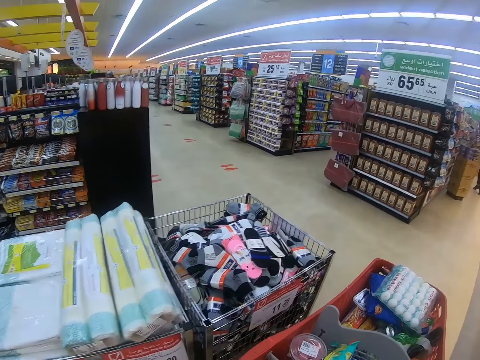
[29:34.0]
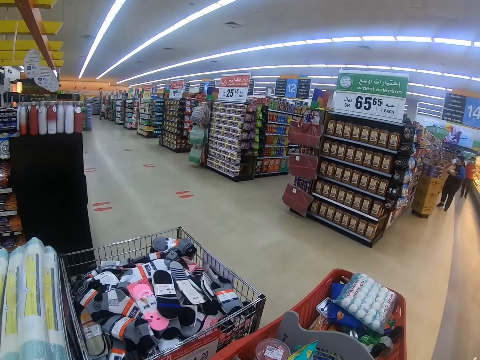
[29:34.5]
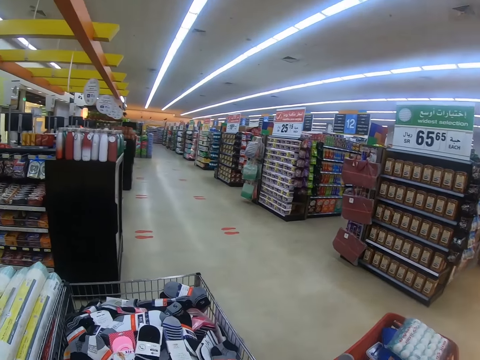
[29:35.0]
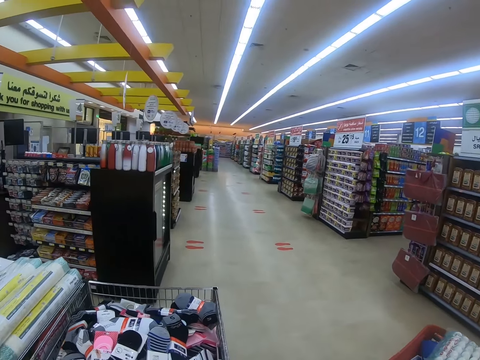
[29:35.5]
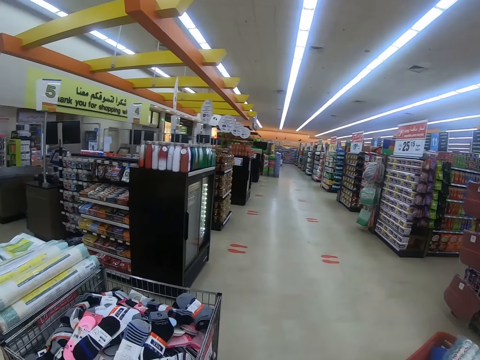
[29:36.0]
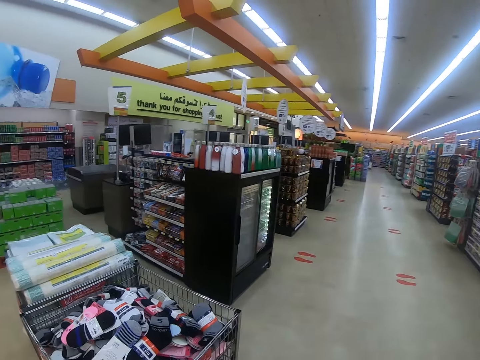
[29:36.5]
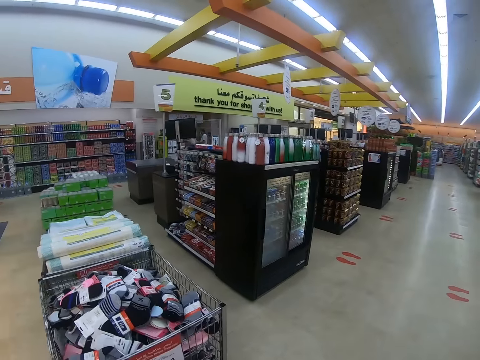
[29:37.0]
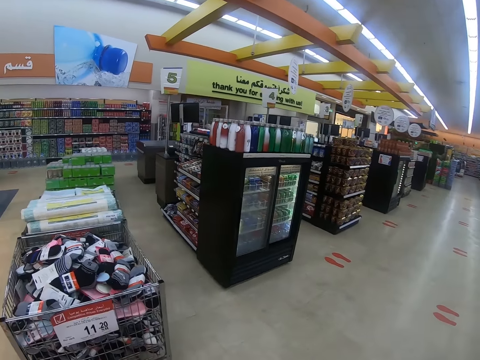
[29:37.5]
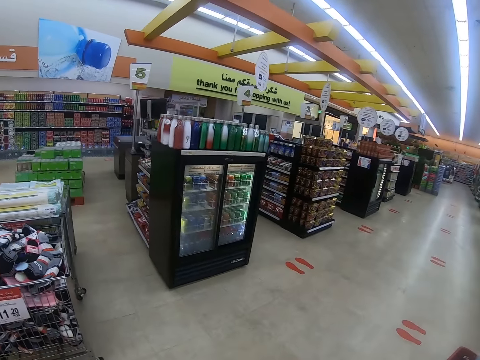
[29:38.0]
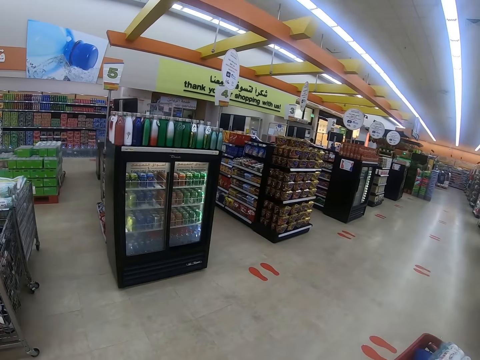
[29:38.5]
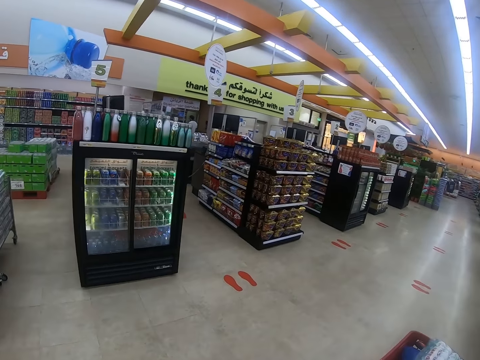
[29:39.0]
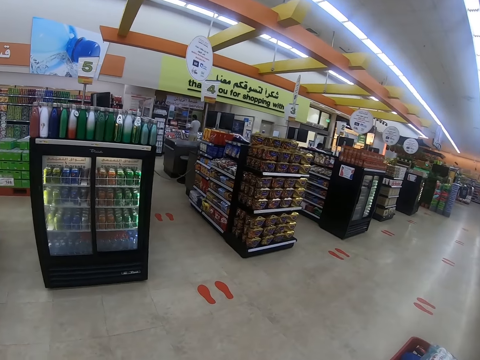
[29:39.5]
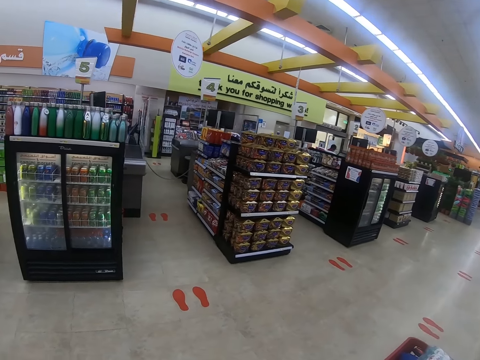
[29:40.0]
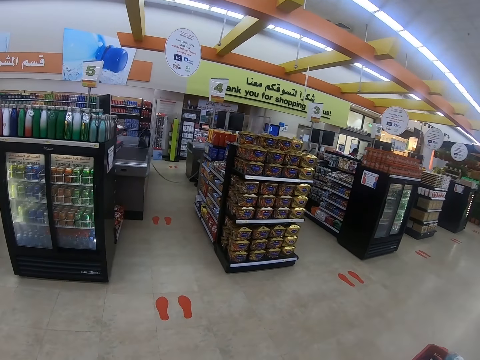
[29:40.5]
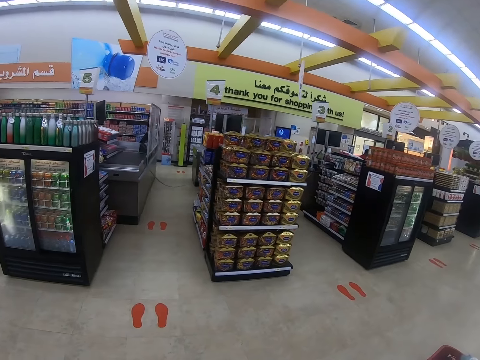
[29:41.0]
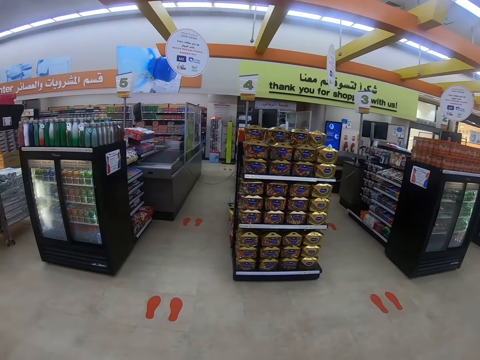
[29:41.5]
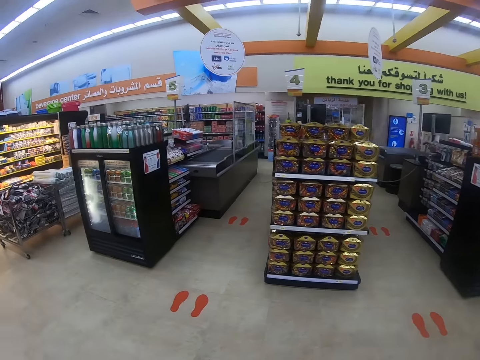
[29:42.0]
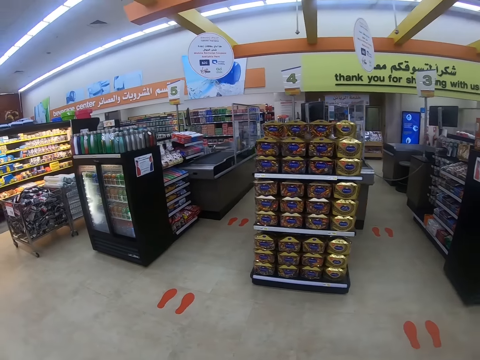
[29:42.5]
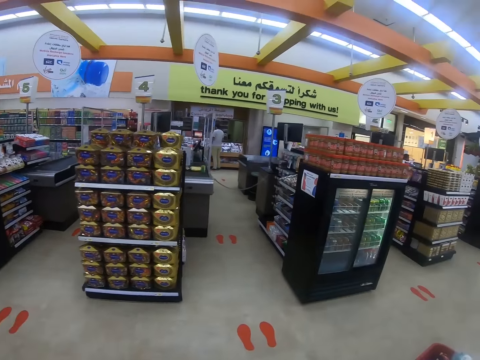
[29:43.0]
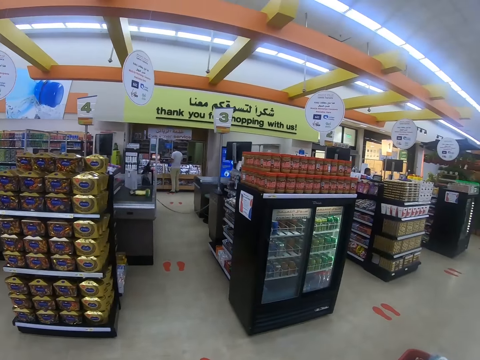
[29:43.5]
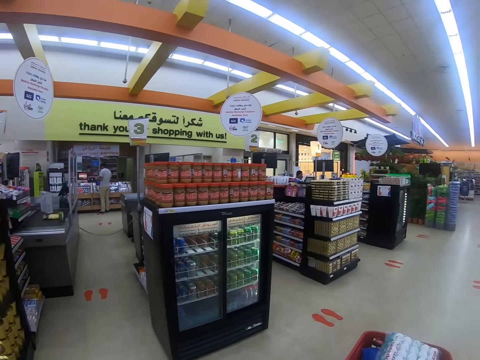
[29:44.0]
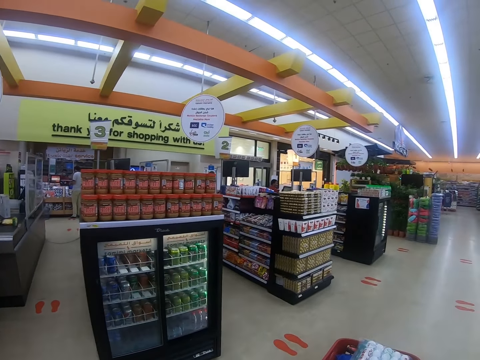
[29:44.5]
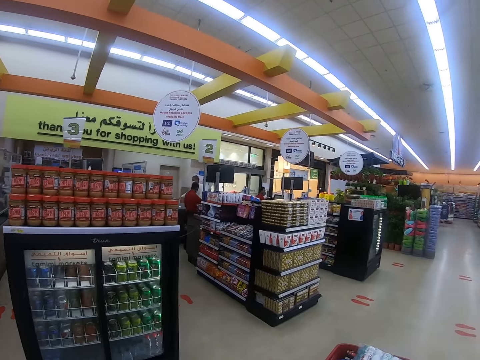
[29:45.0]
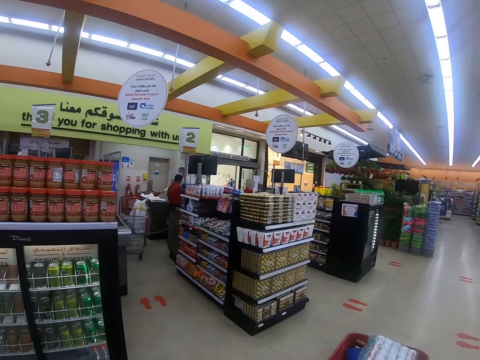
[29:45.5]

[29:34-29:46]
A man appears. The camera wearer pushes the trolley.

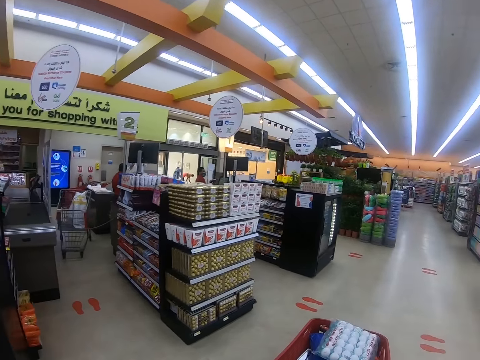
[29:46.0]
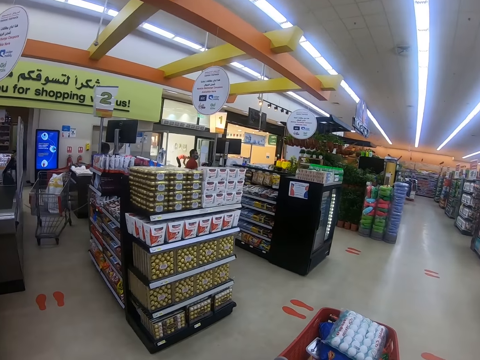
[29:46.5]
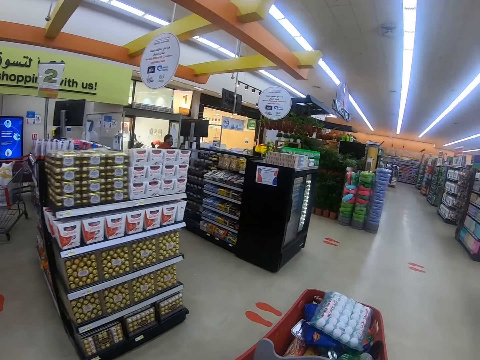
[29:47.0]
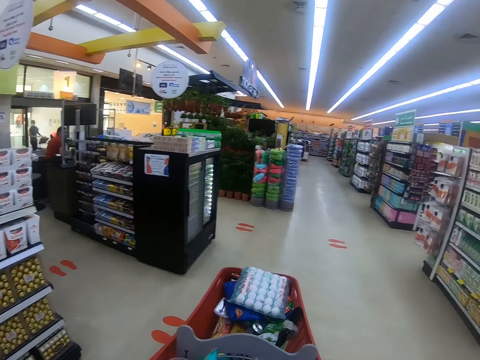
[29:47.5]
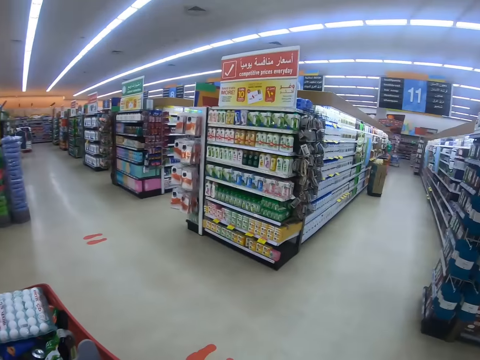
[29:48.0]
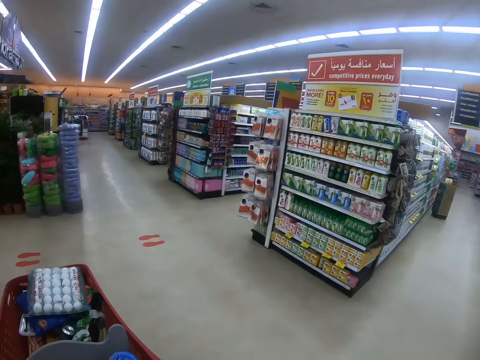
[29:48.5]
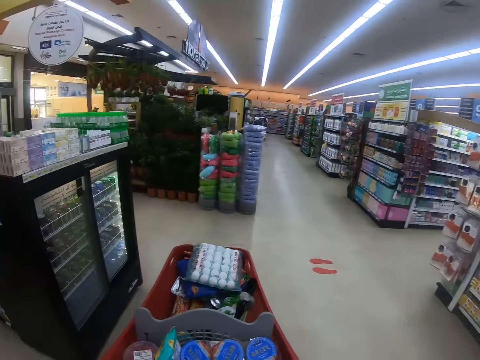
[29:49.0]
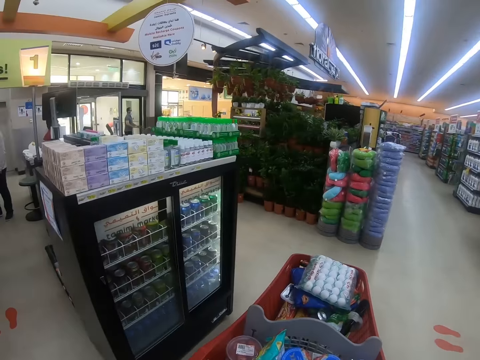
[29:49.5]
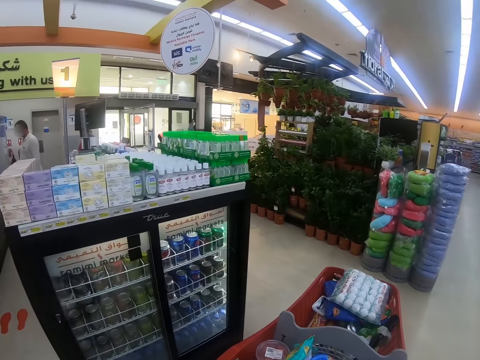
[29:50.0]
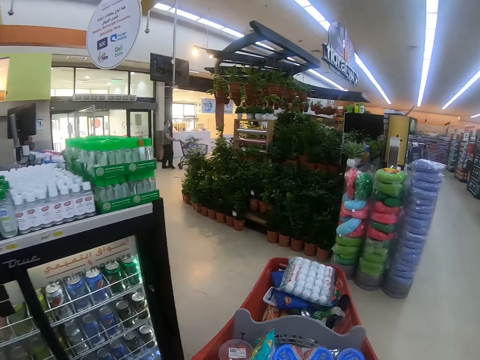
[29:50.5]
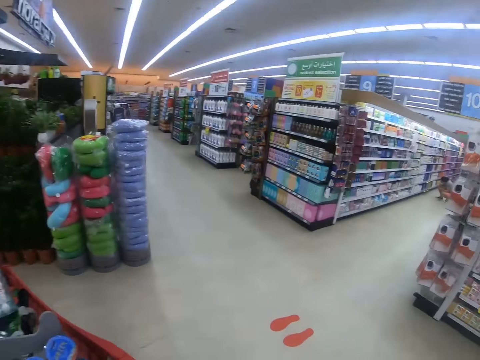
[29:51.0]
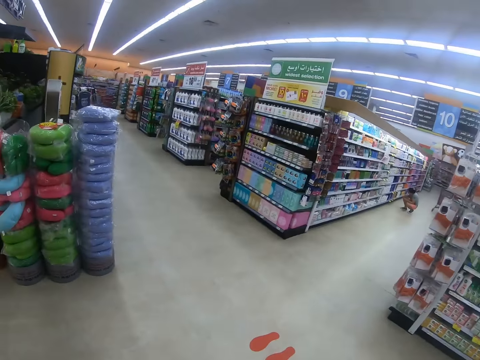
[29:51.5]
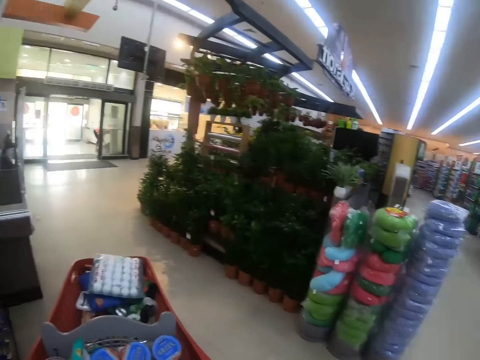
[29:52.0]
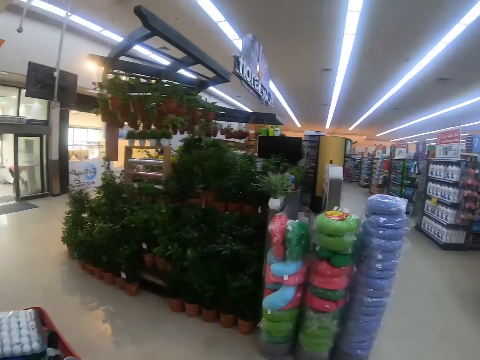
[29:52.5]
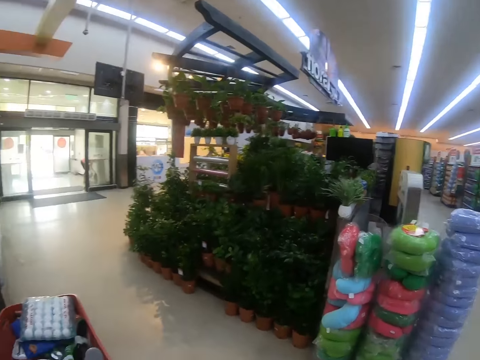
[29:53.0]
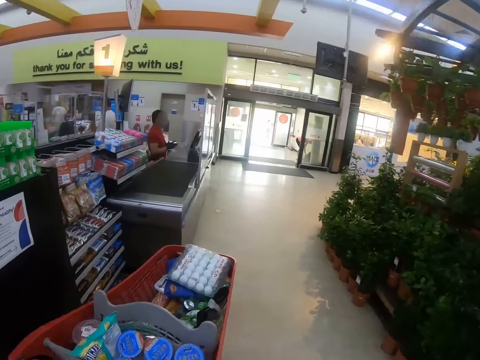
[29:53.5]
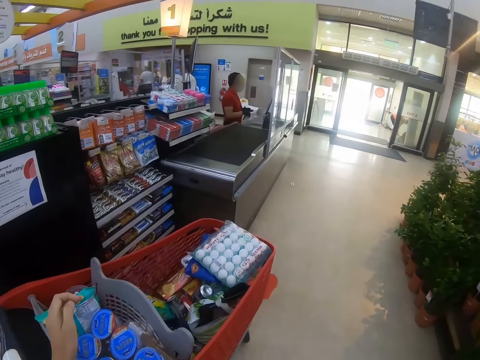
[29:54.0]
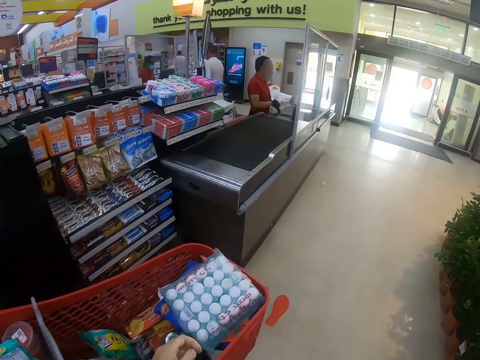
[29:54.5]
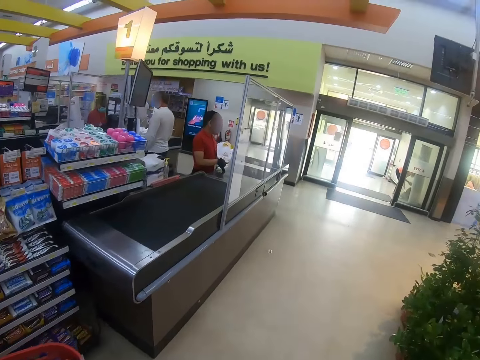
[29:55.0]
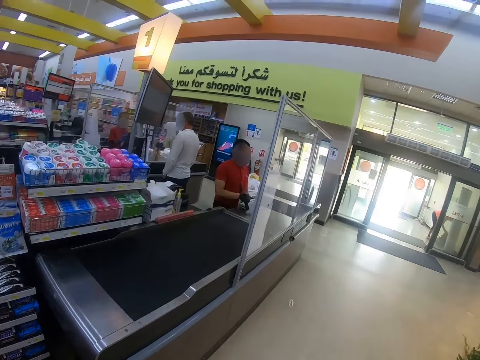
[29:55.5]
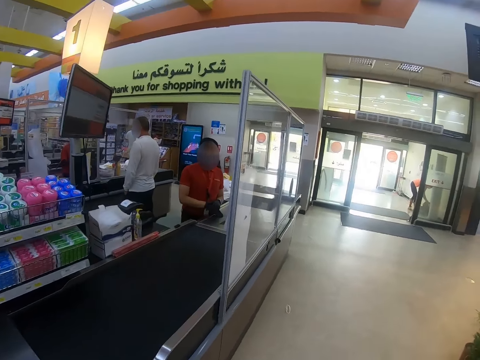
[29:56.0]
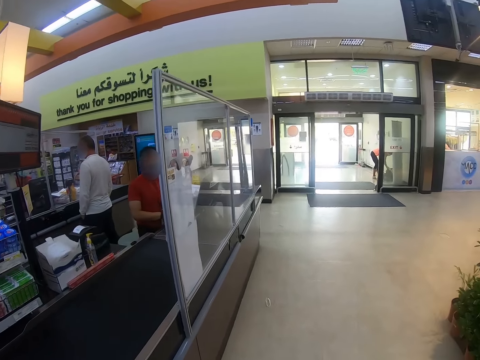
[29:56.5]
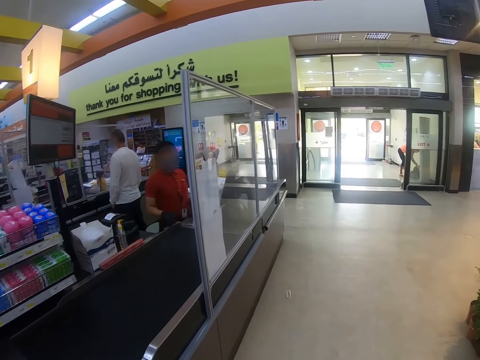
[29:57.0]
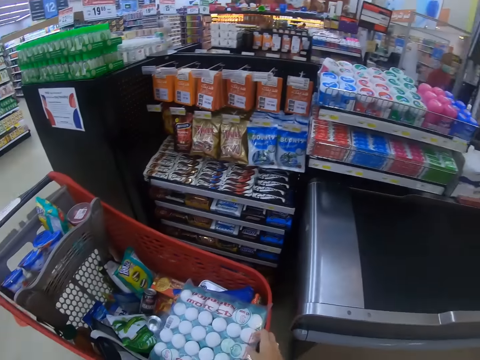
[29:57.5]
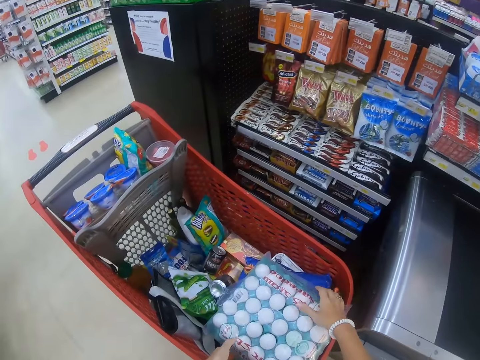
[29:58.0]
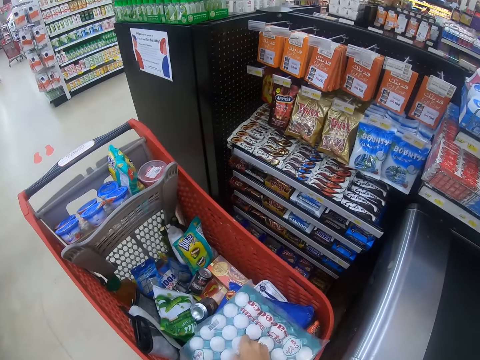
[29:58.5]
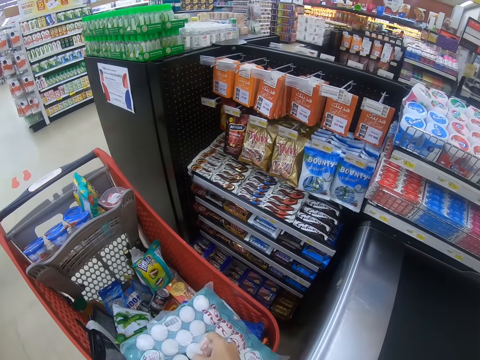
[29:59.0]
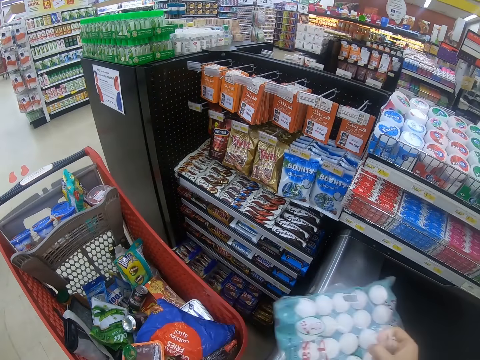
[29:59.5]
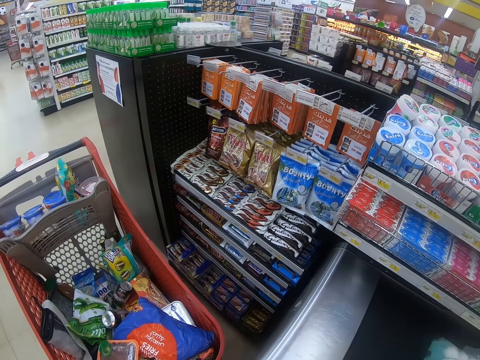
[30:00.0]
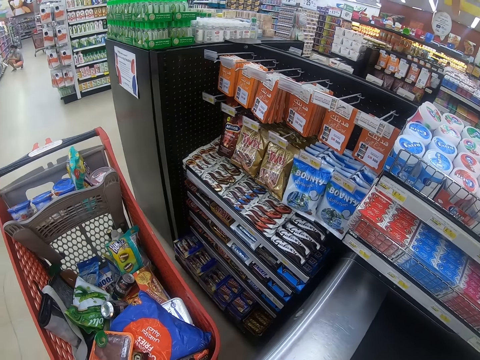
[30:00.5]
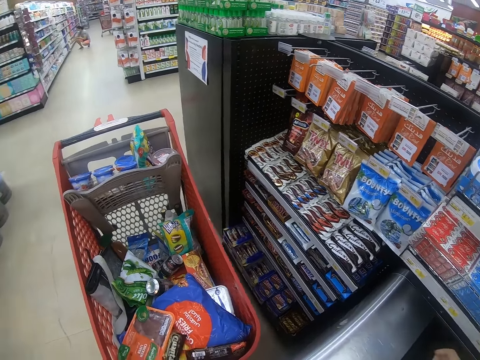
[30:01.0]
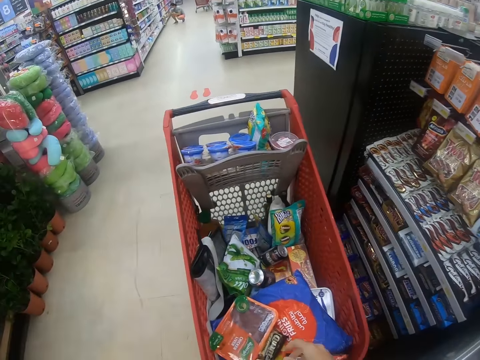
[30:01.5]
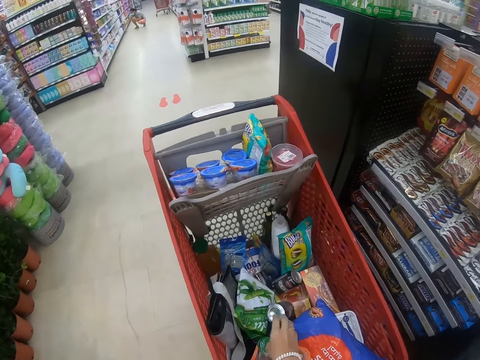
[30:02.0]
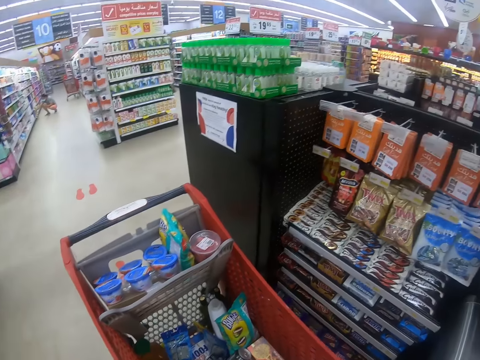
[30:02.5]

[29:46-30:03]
The camera wearer looks around and pushes the trolley. A man appears. The camera wearer pushes the trolley and looks around. Another man appears. The camera wearer steps forward. They stop the trolley, walk around the supermarket and look around the supermarket shelf. They pick a tray of eggs and place the tray of eggs on the cashier counter. They pick the packet.
